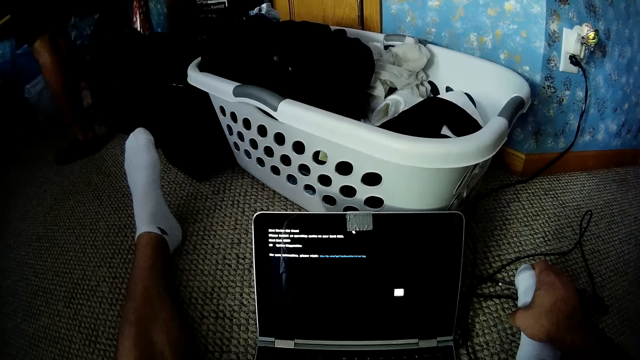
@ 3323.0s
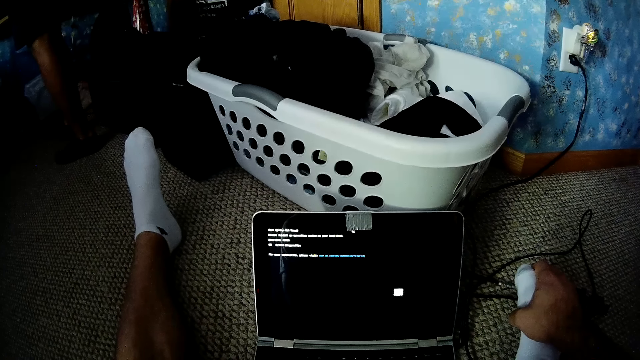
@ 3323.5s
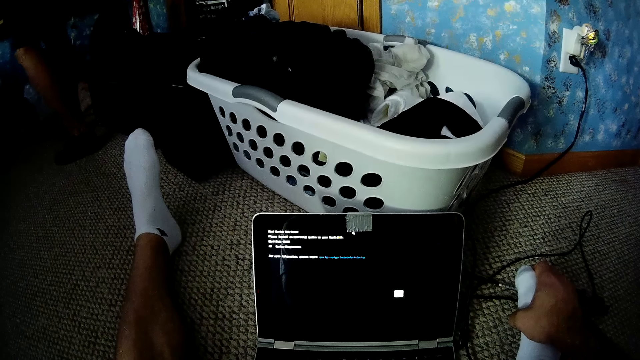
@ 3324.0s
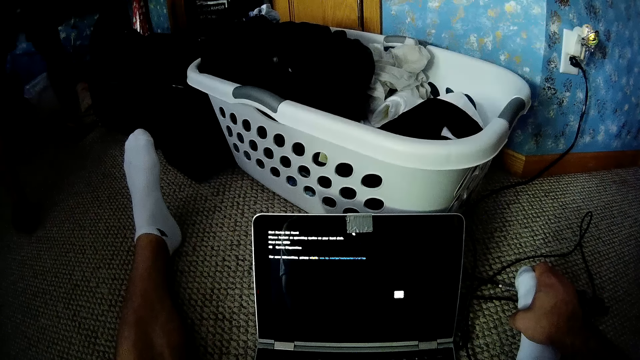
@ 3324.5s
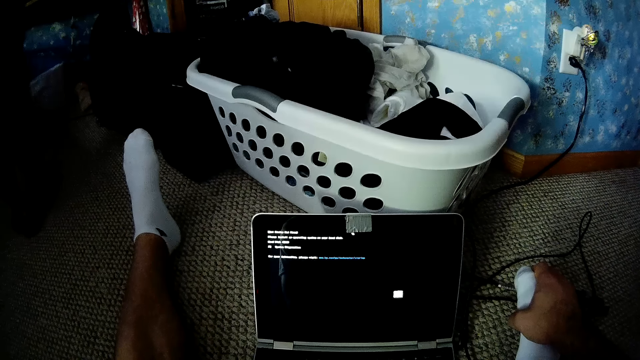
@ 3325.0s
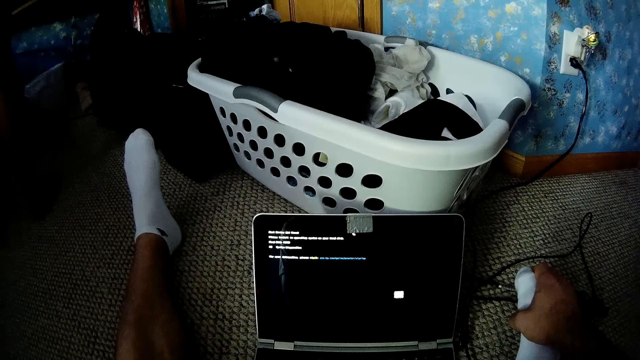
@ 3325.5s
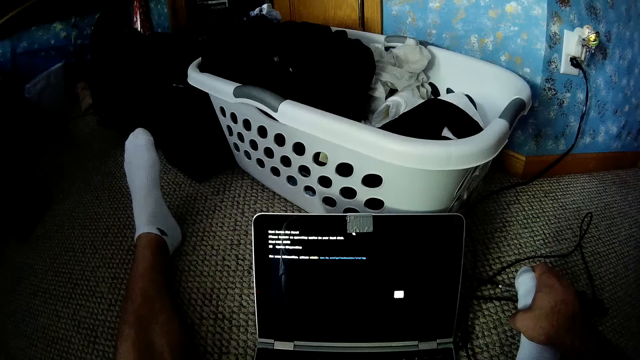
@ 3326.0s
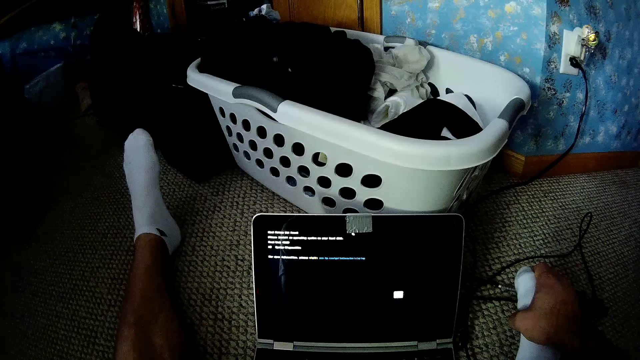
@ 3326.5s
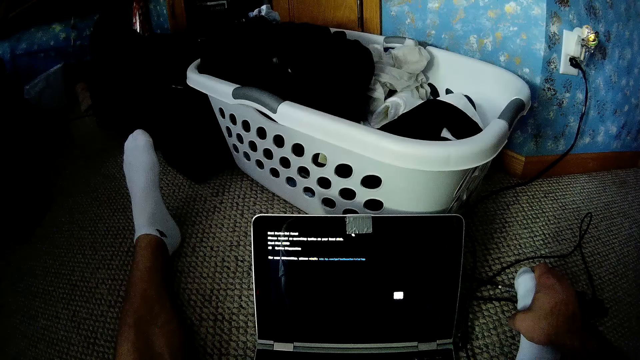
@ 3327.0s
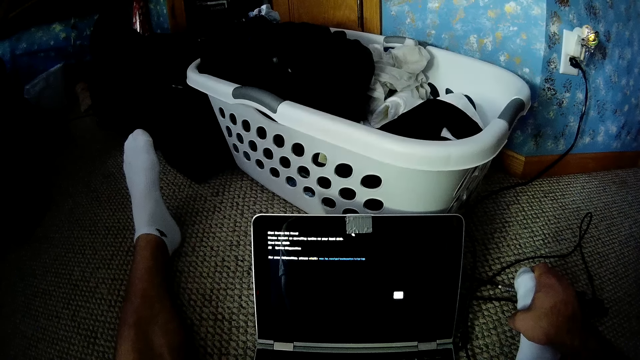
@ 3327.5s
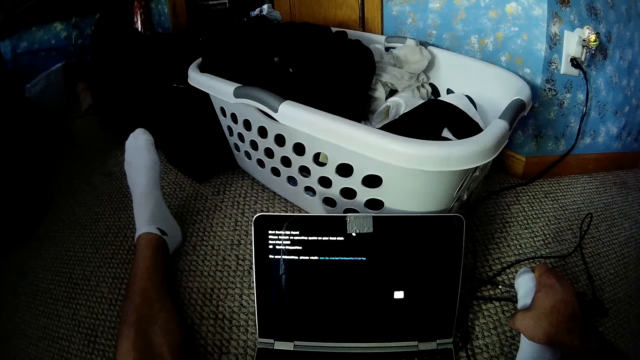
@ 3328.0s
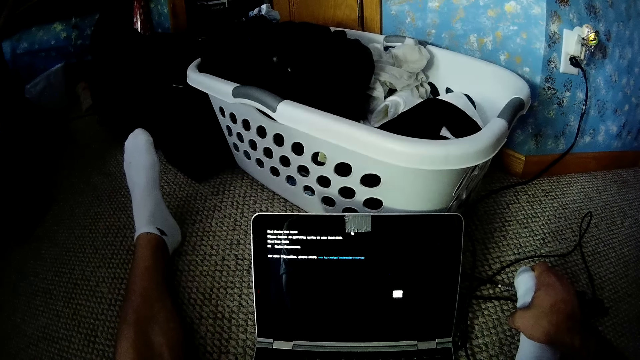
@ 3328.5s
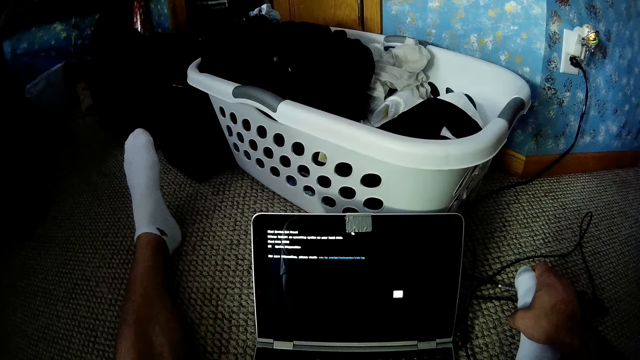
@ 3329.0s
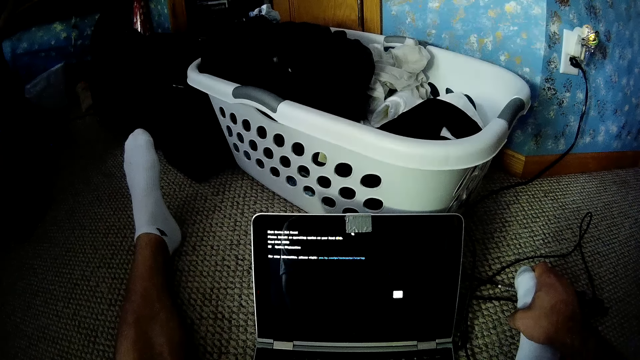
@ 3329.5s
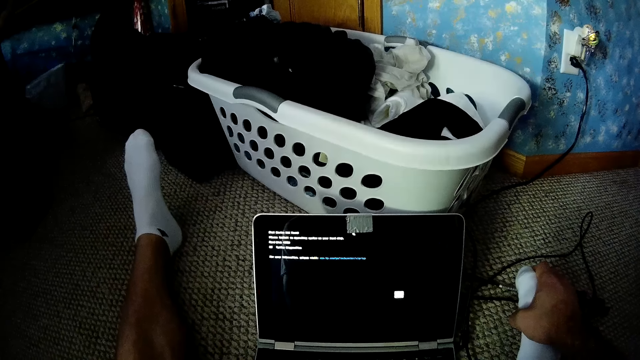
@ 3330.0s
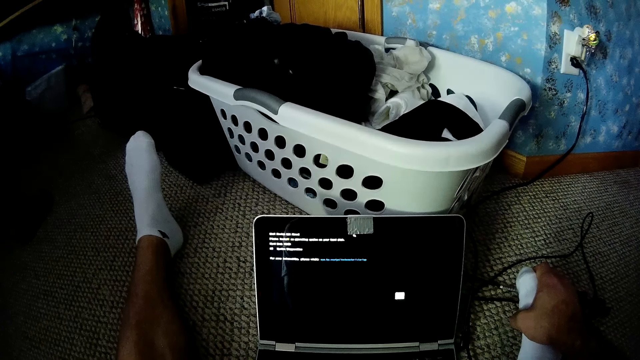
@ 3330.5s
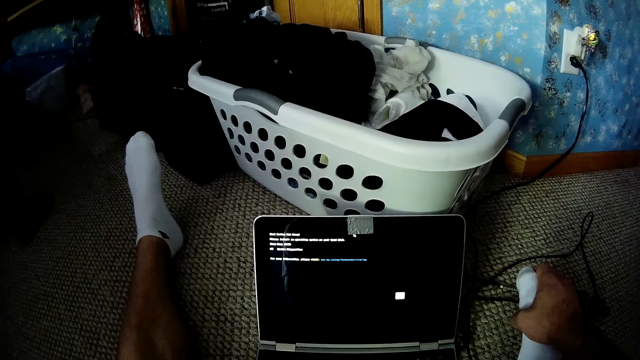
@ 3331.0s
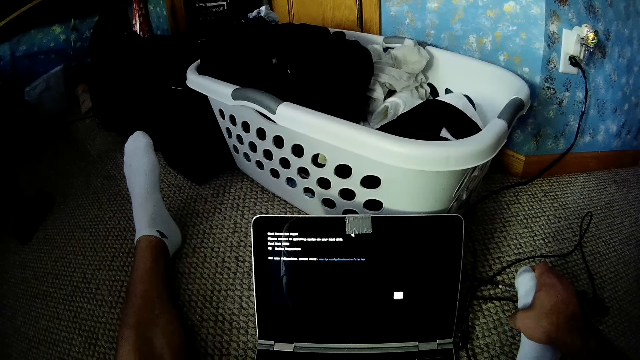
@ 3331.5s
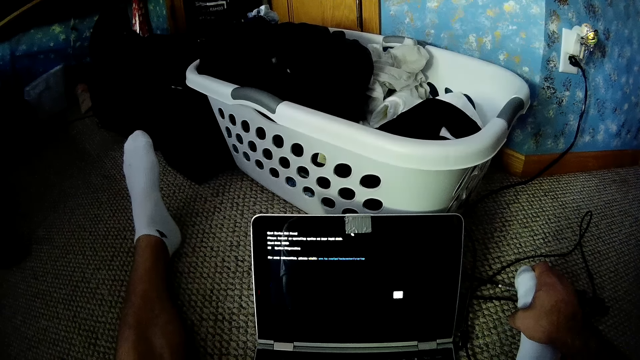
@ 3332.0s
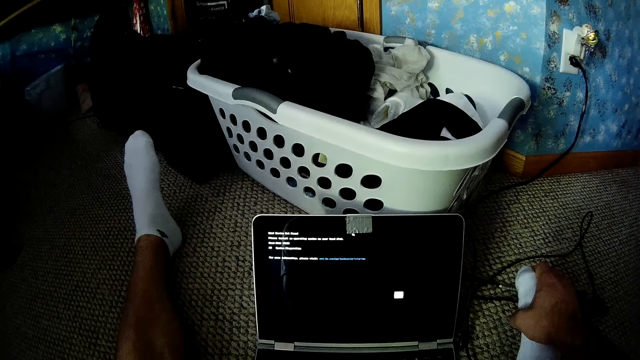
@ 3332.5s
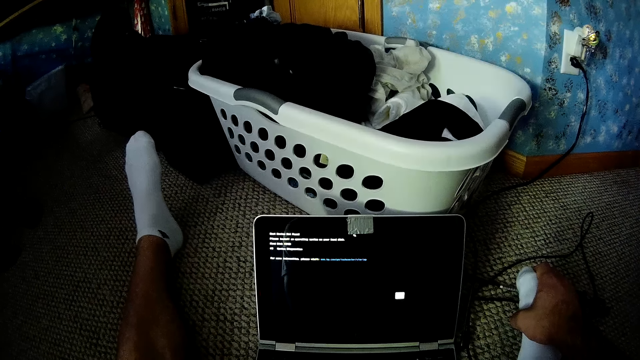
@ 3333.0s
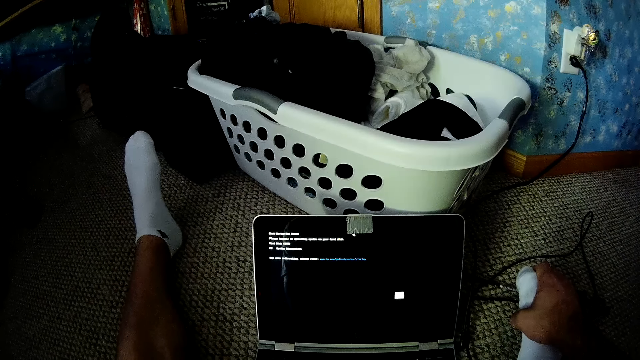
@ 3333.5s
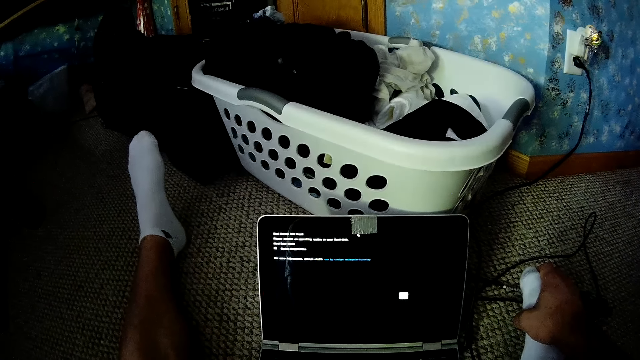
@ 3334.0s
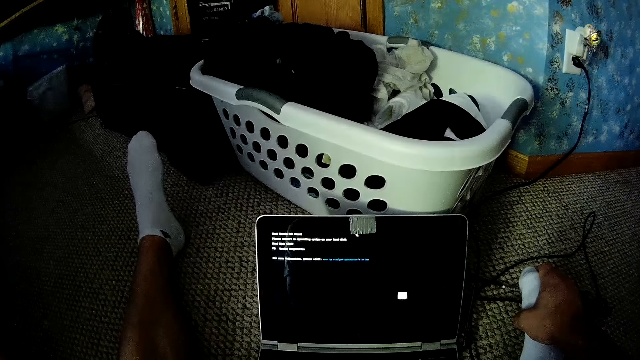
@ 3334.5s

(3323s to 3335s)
A person walks around a room.

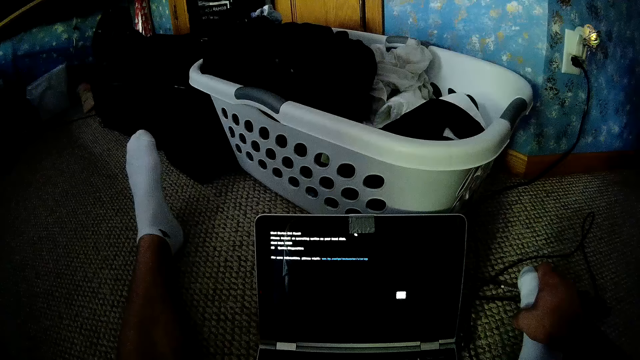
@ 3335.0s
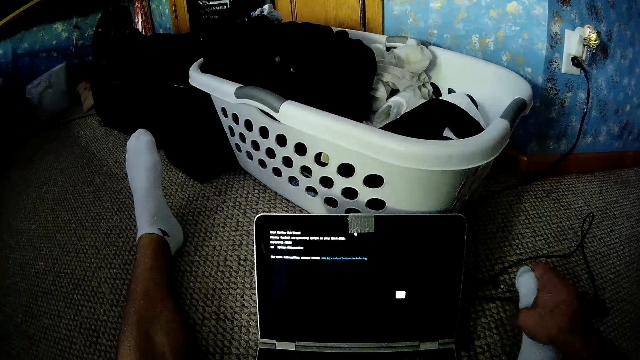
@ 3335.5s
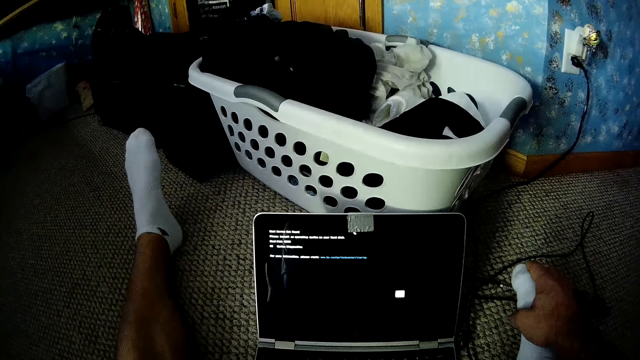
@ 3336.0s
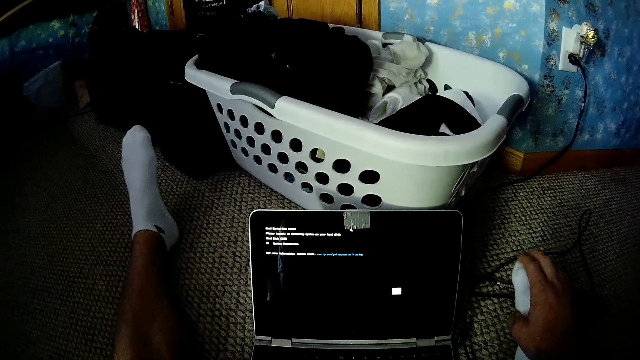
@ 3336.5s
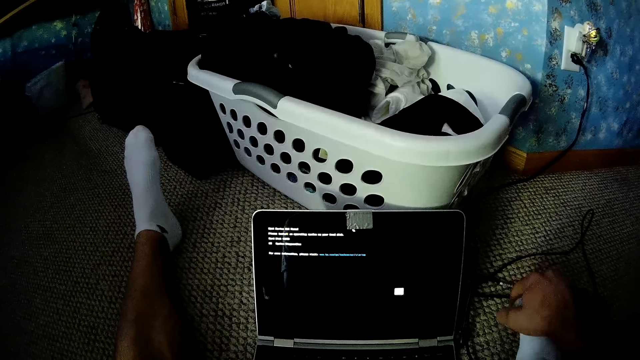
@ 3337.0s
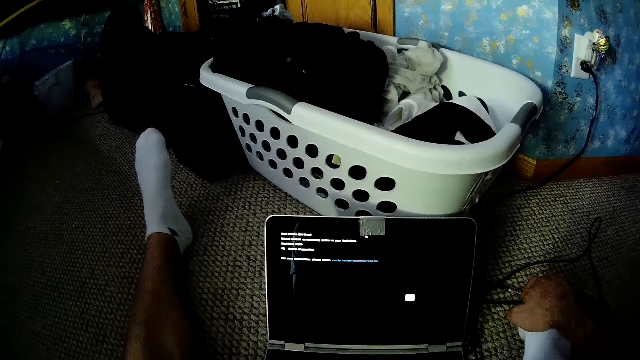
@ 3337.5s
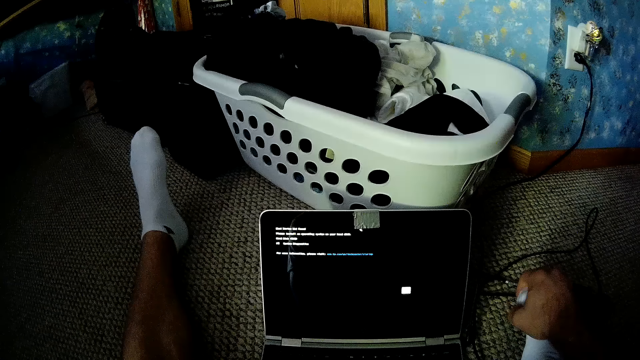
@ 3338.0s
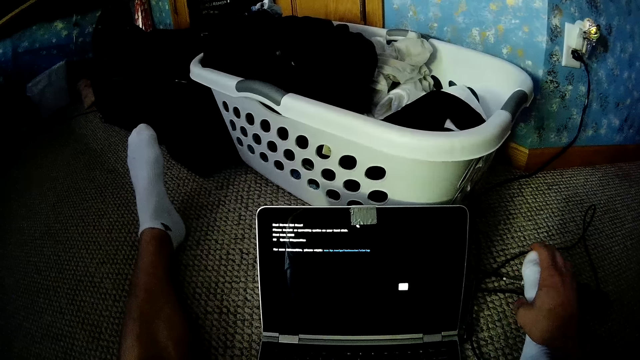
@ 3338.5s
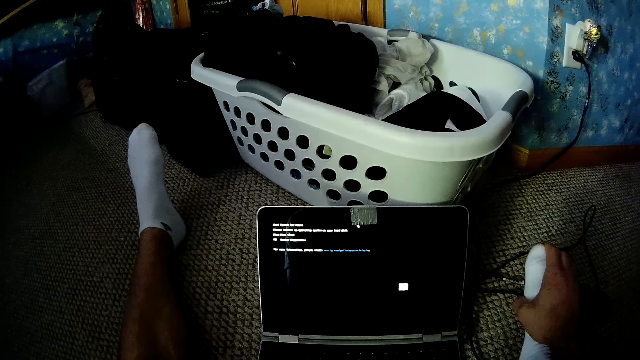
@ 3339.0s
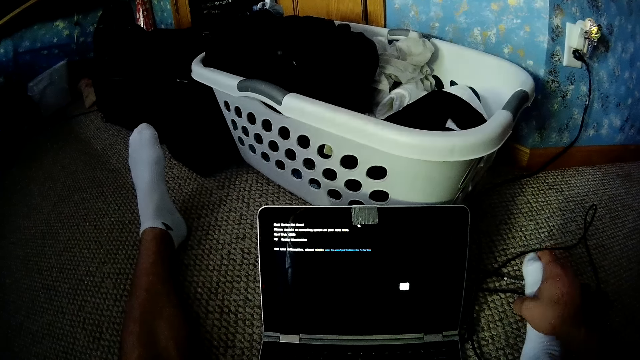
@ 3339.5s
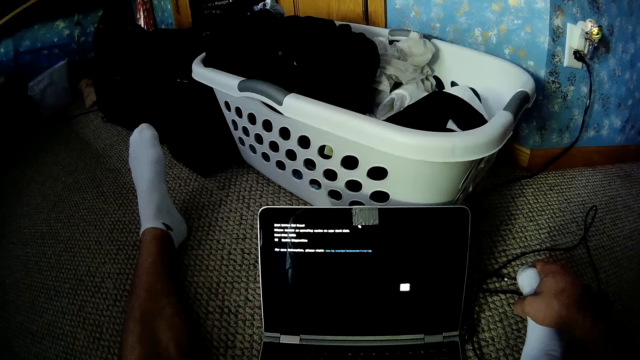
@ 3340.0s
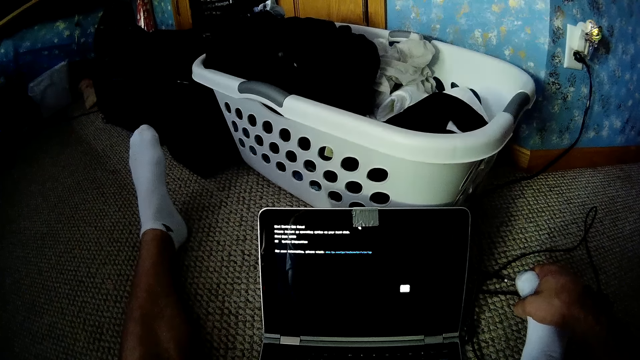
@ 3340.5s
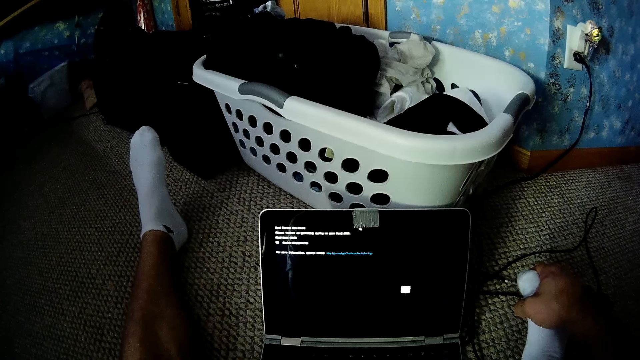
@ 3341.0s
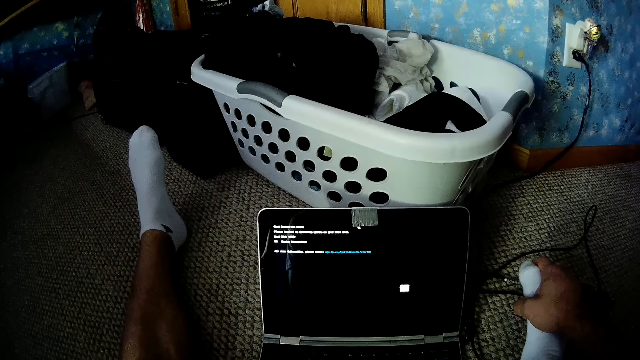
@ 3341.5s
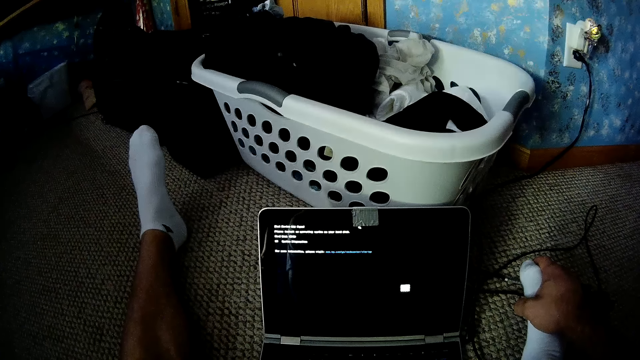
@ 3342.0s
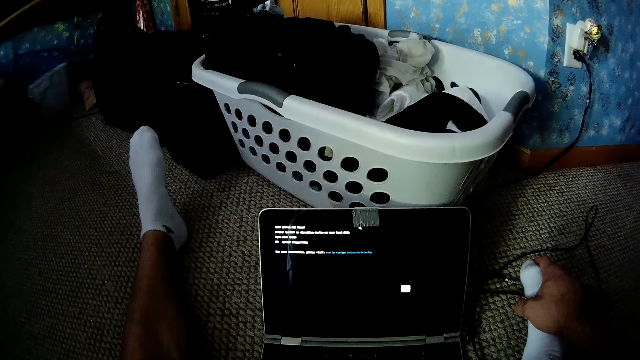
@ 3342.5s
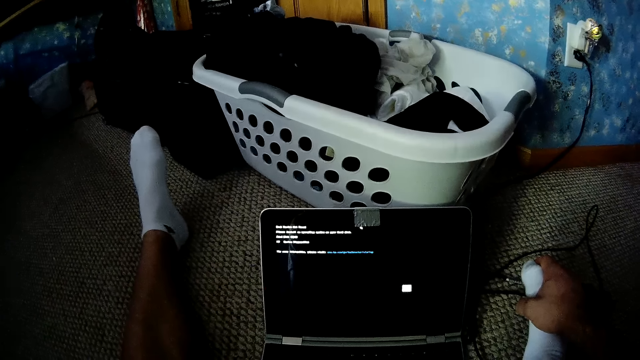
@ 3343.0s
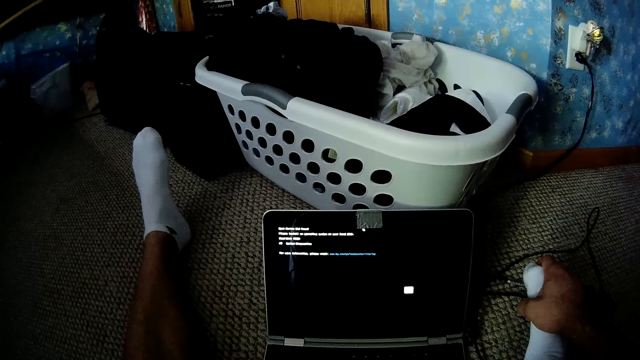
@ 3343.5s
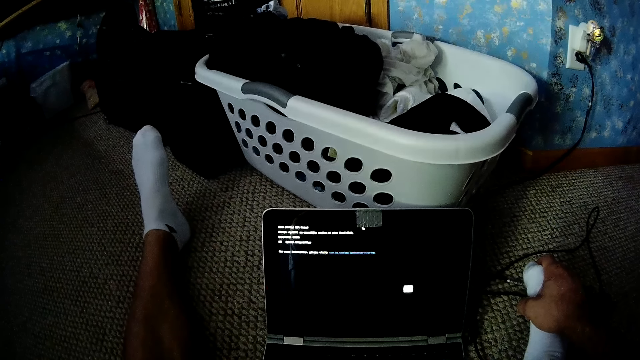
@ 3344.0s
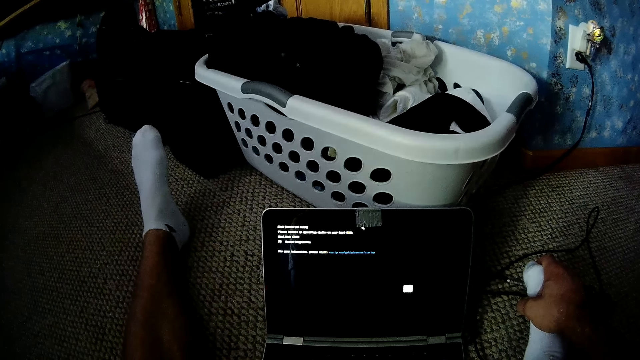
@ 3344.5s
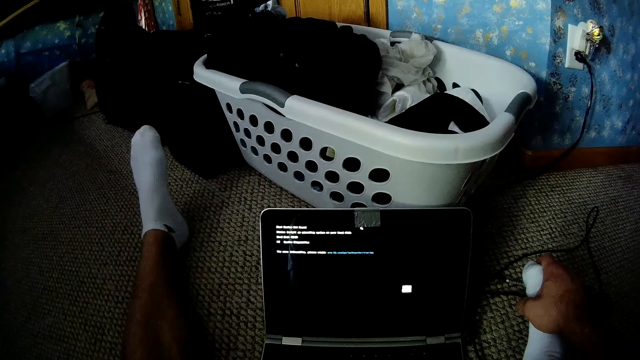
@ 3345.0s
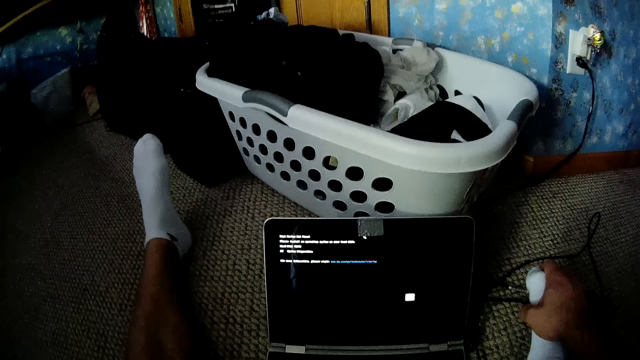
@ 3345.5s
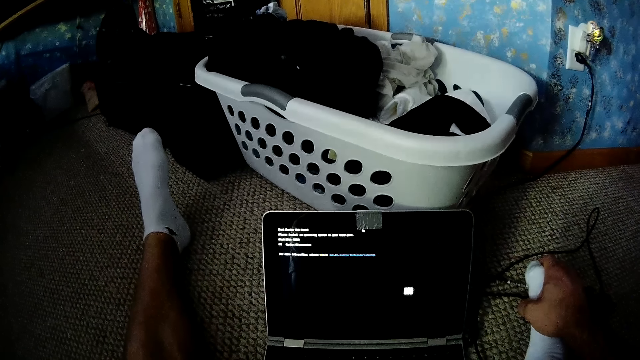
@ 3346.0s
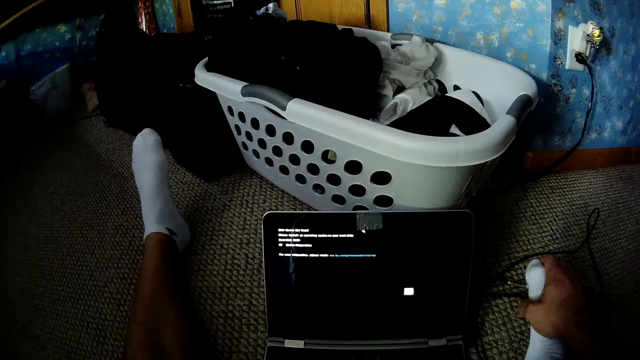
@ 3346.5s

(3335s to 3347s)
The camera wearer touches a toe.
